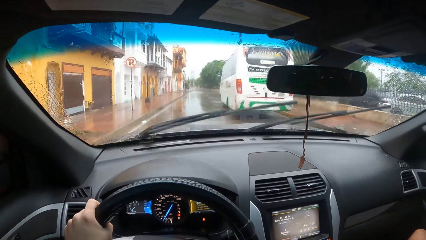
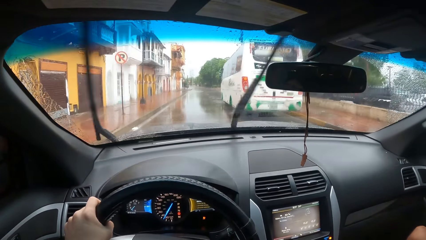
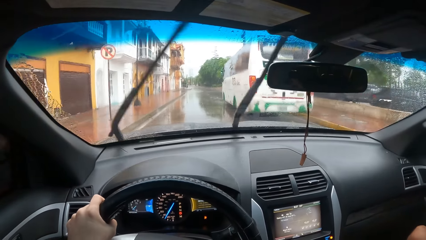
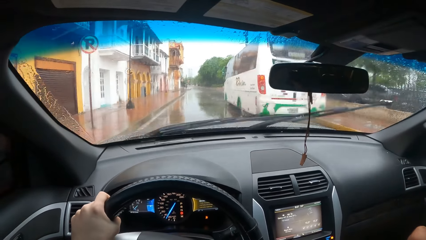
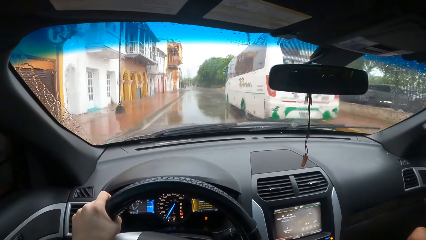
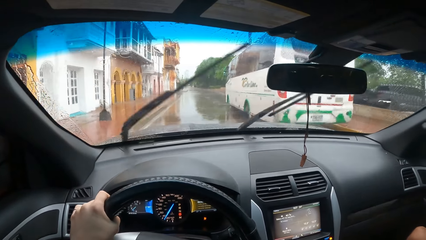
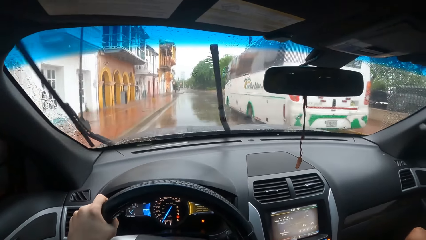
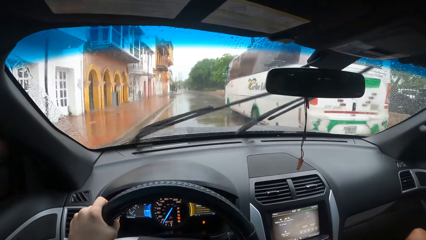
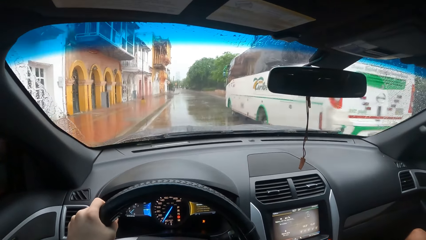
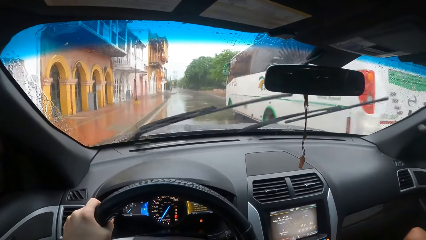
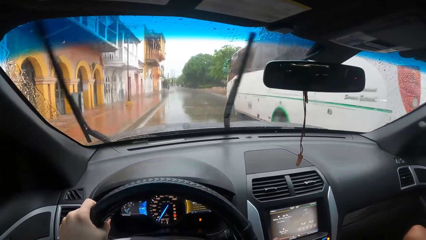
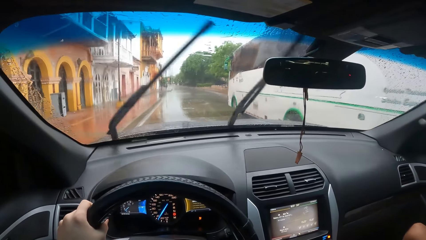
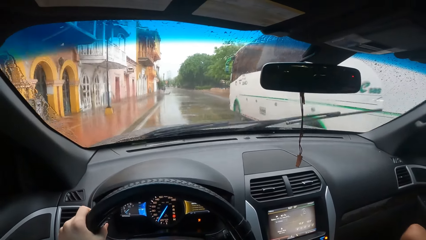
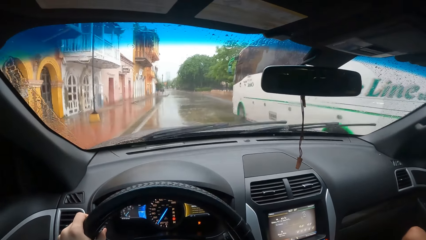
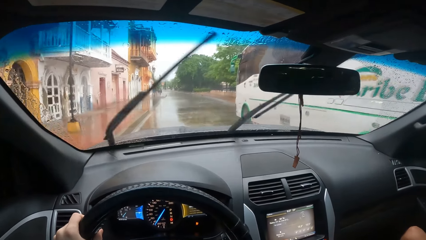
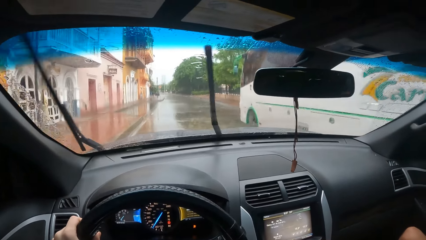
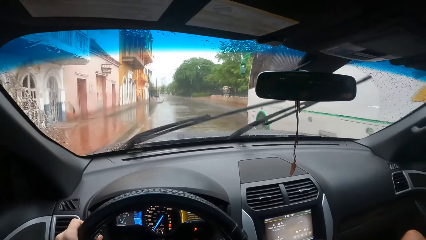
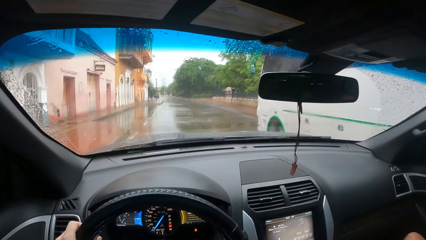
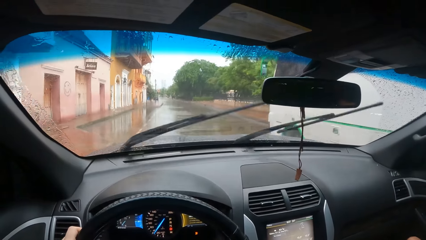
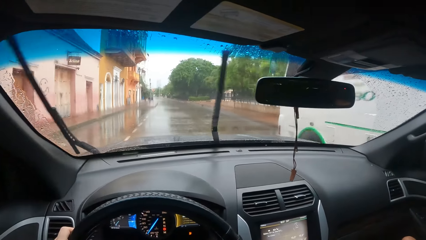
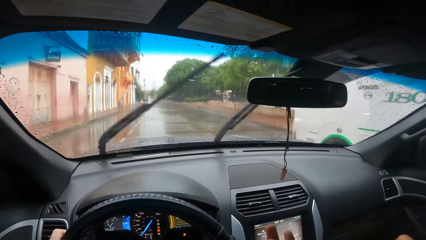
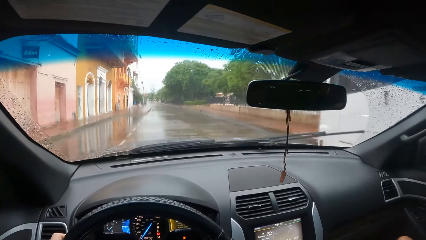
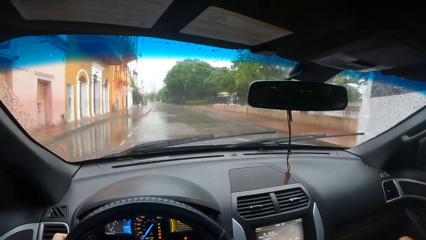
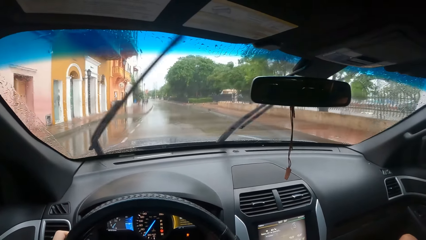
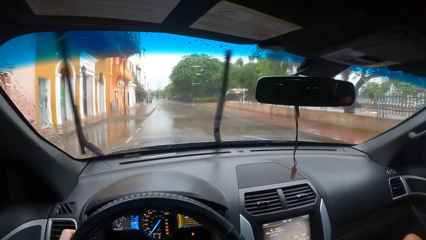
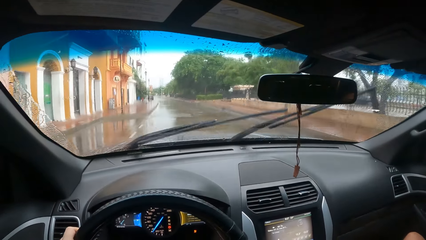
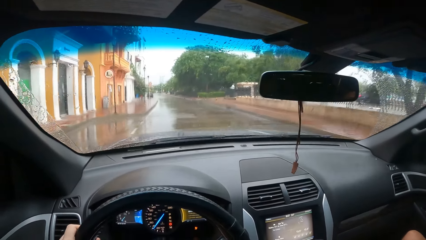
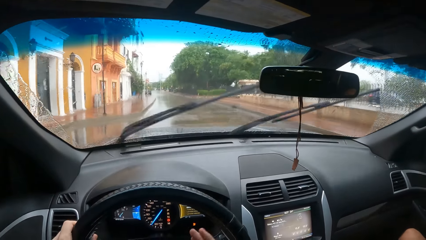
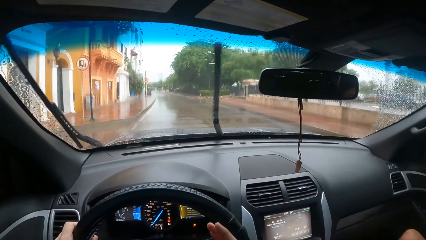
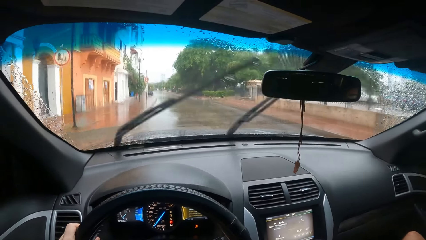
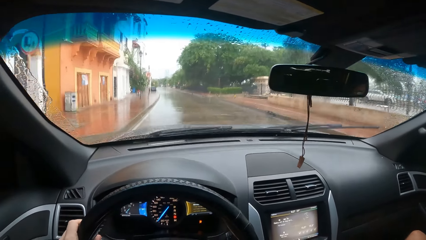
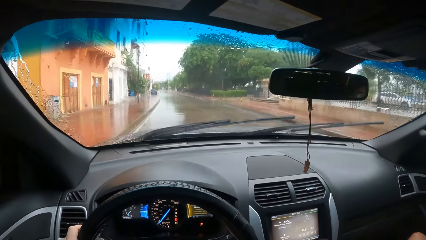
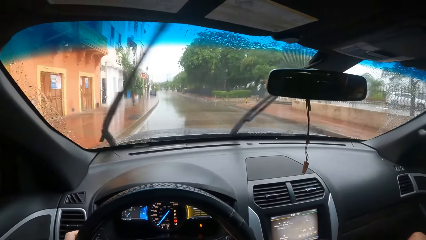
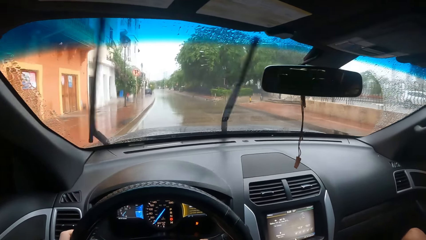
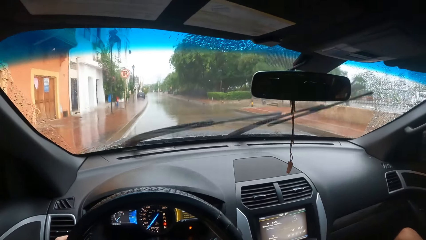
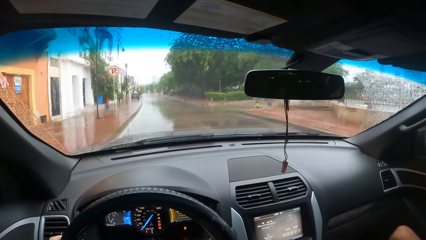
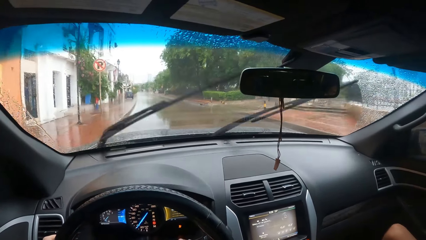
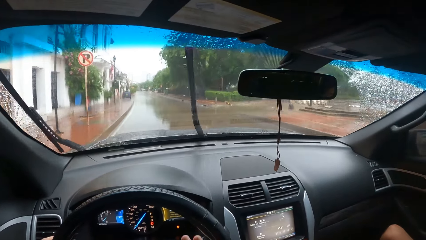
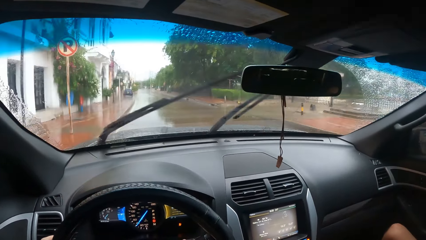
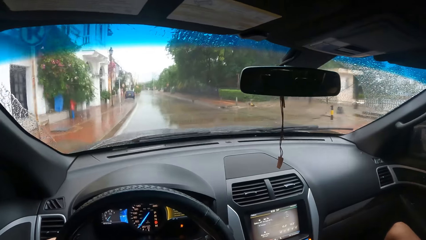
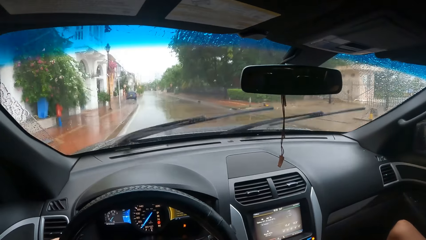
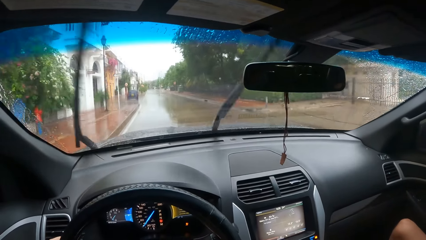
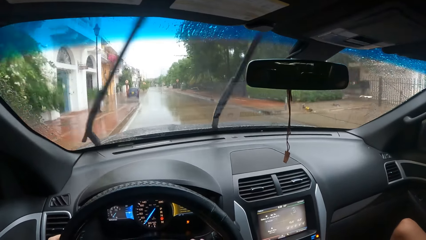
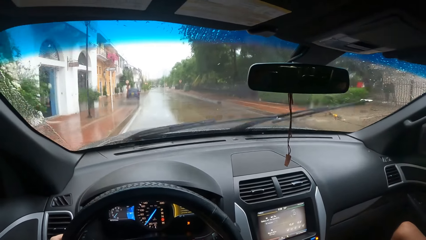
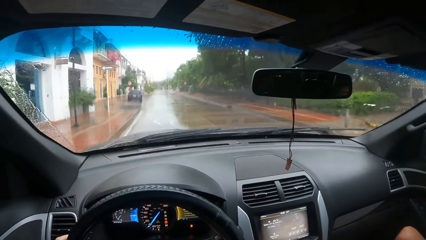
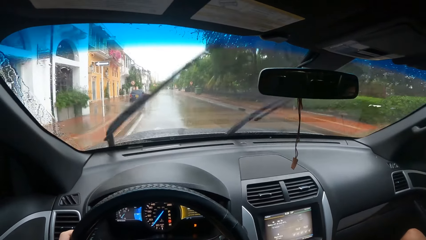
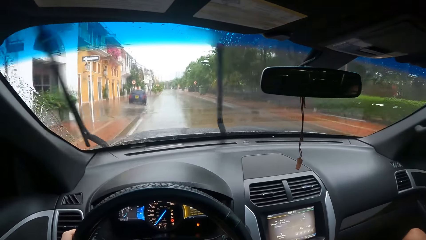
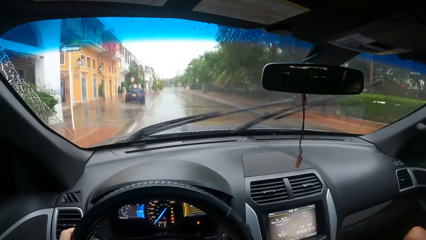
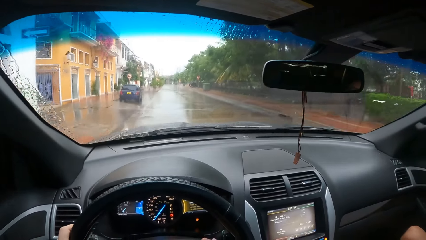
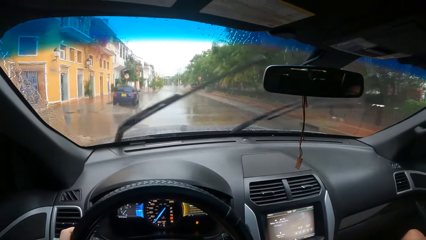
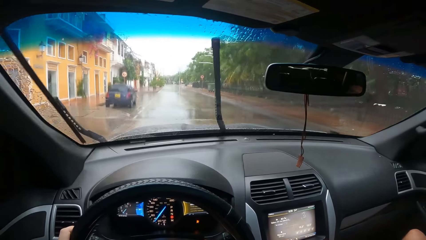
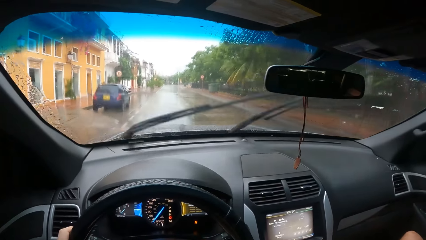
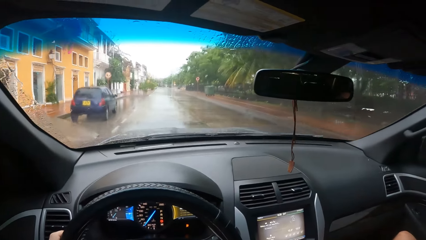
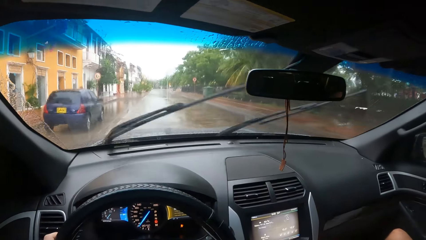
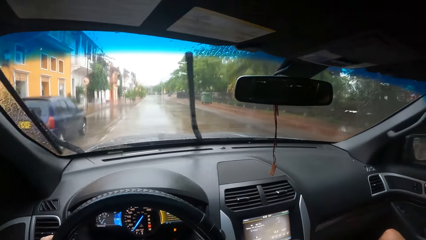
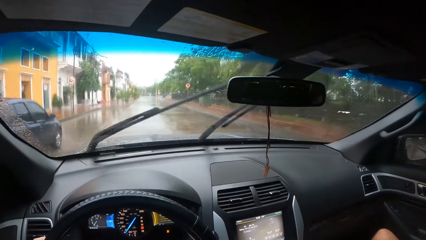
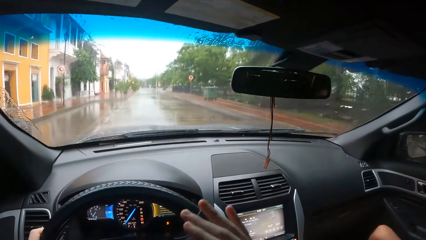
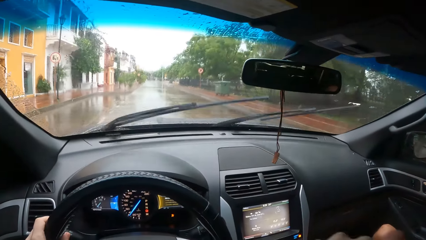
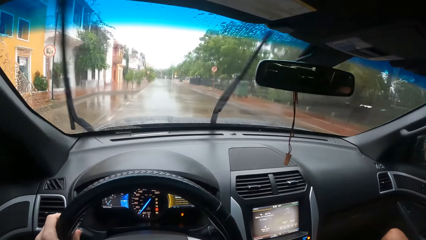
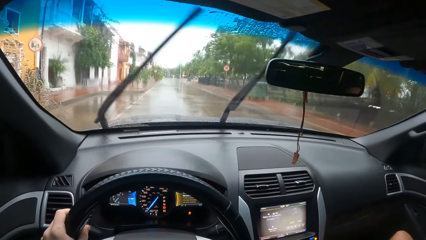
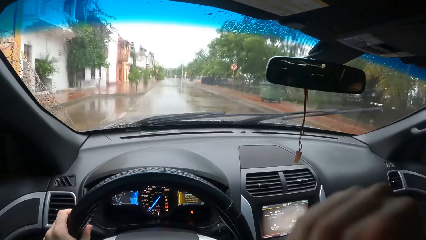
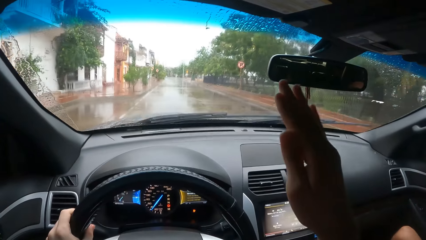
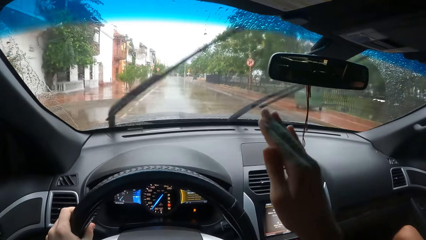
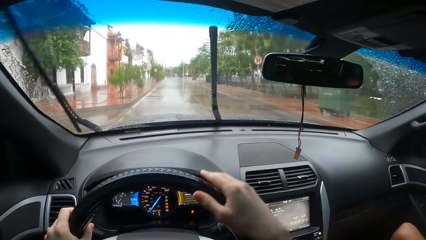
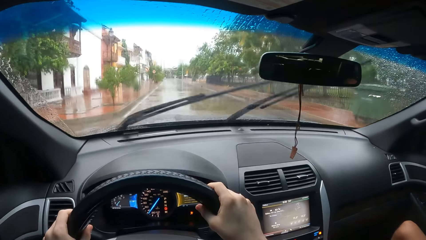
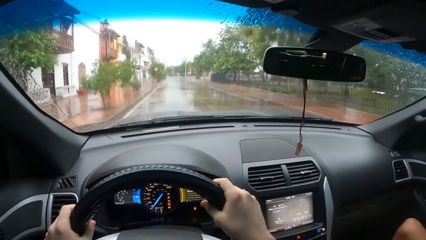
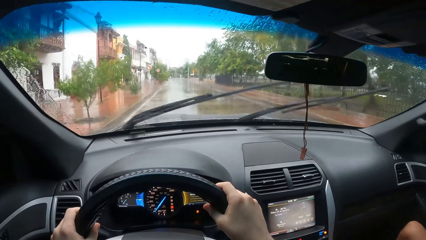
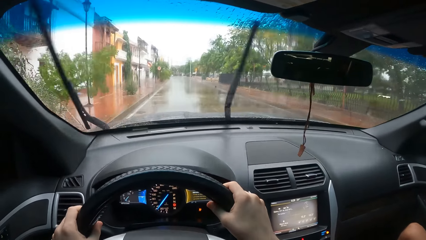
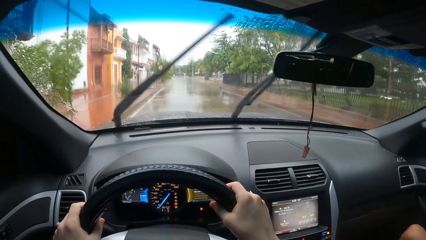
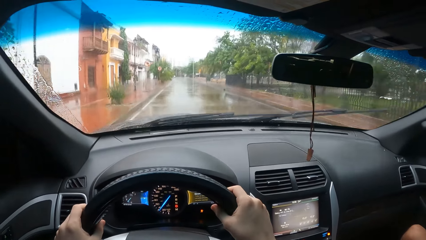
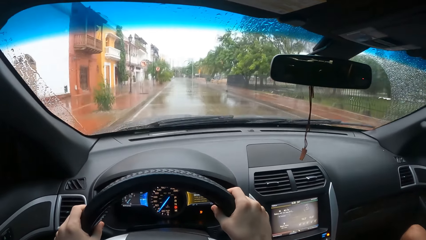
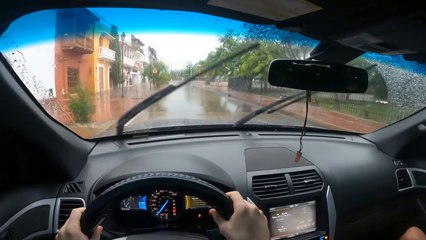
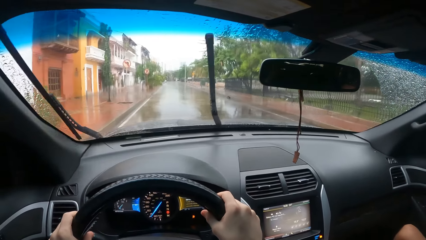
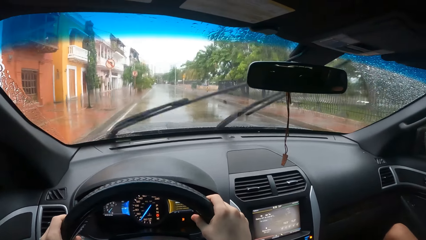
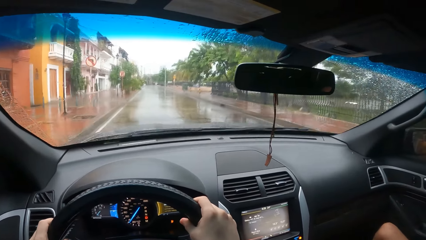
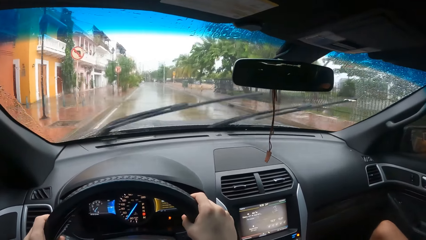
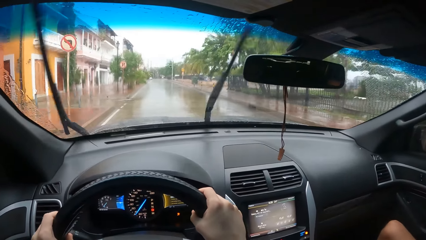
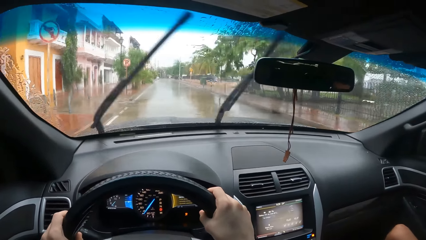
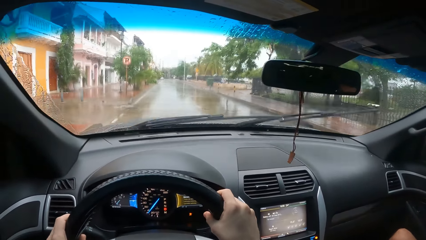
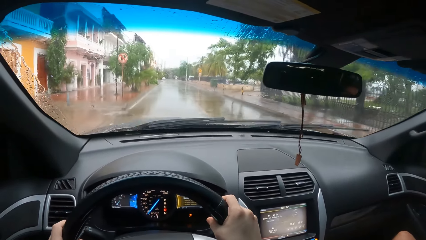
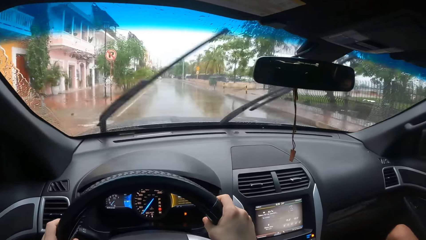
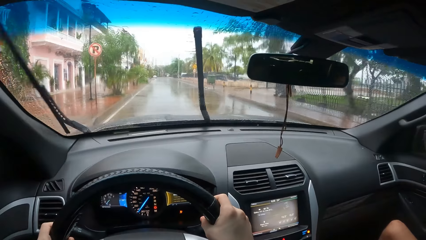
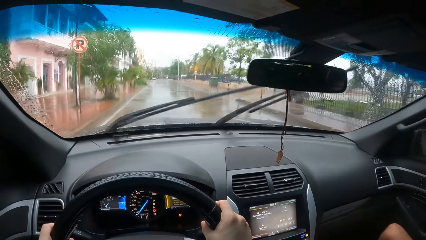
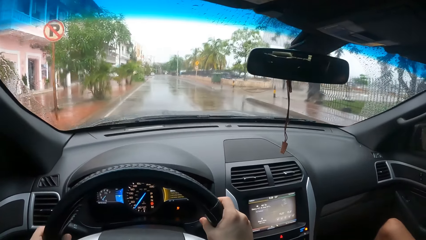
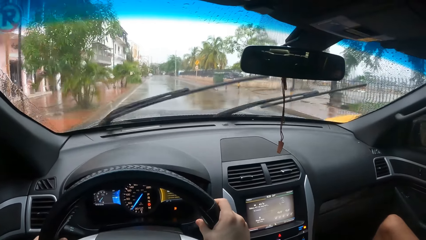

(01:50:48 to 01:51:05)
The camera wearer raises the right hand. They hold a steering wheel with both hands.
